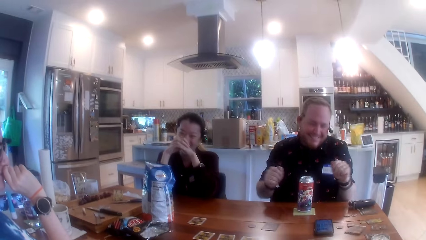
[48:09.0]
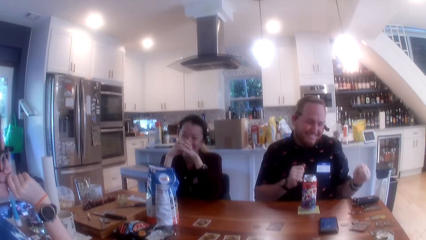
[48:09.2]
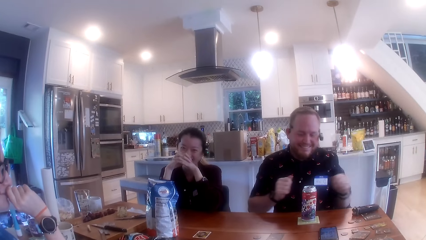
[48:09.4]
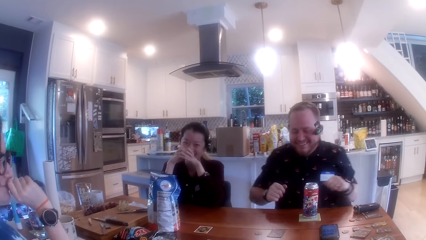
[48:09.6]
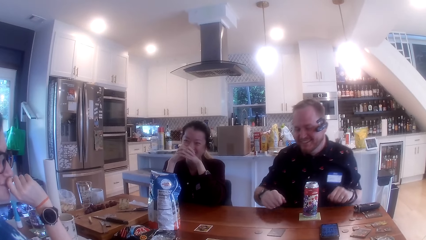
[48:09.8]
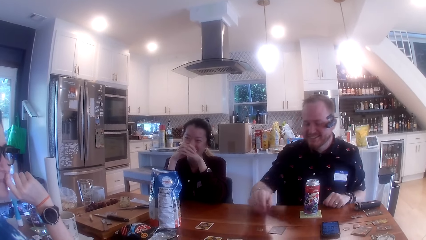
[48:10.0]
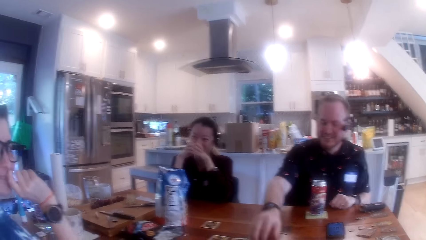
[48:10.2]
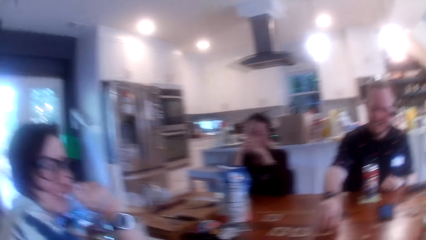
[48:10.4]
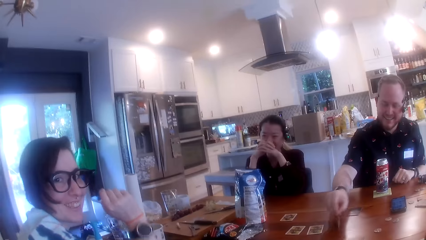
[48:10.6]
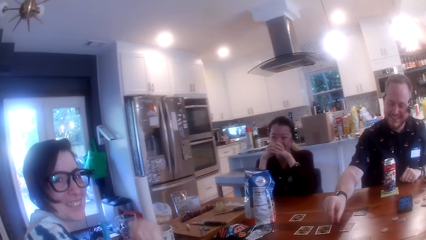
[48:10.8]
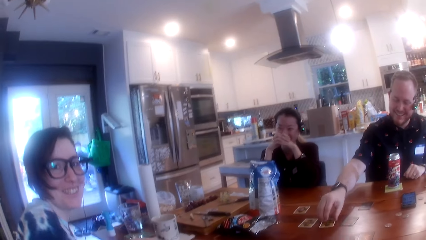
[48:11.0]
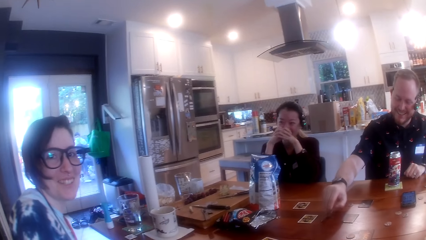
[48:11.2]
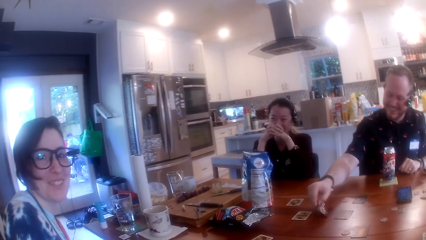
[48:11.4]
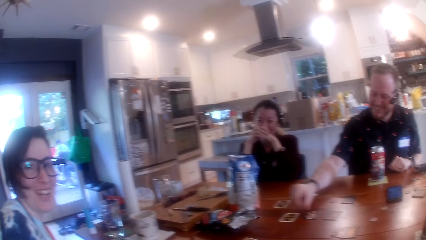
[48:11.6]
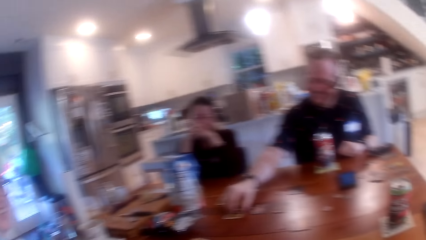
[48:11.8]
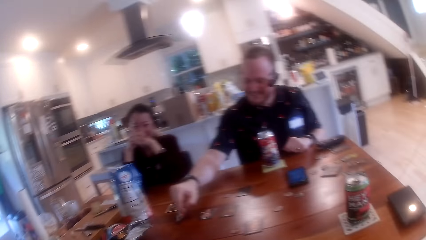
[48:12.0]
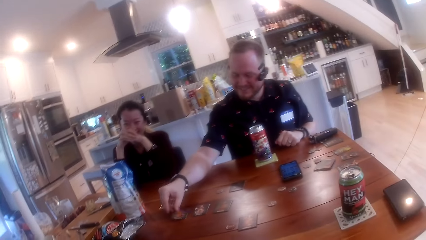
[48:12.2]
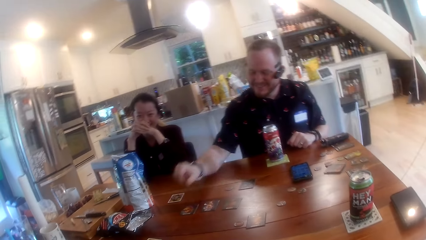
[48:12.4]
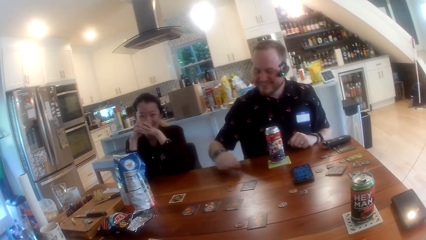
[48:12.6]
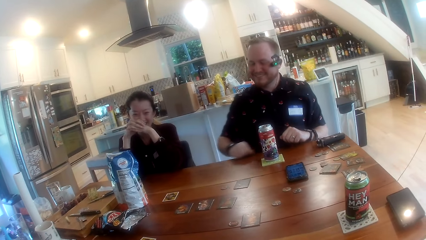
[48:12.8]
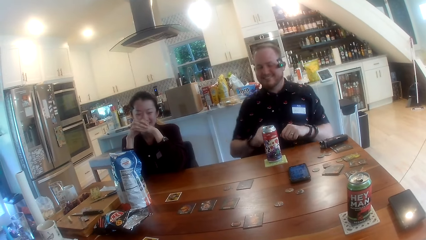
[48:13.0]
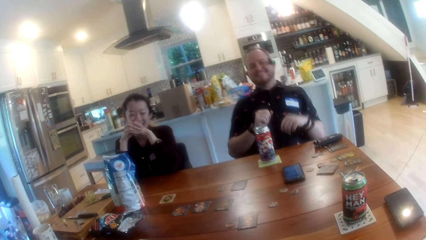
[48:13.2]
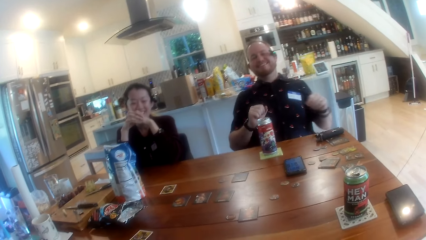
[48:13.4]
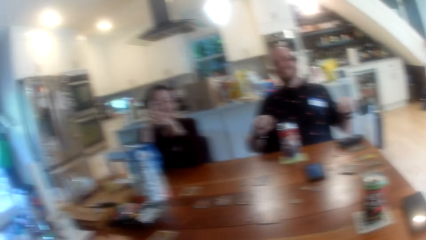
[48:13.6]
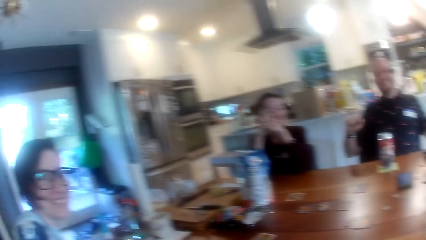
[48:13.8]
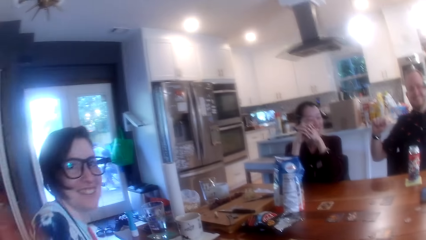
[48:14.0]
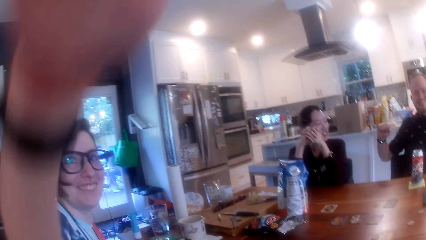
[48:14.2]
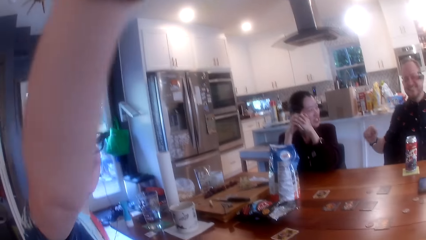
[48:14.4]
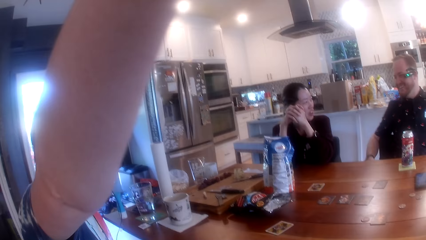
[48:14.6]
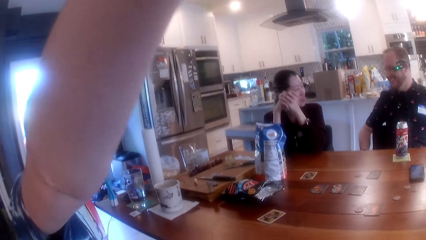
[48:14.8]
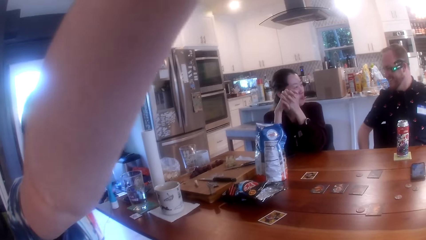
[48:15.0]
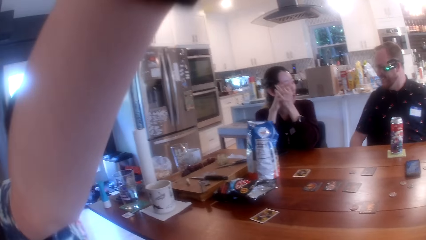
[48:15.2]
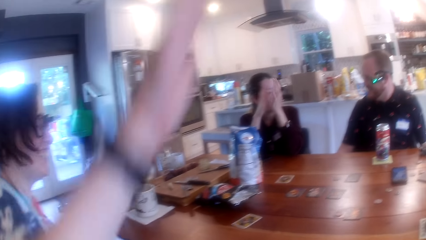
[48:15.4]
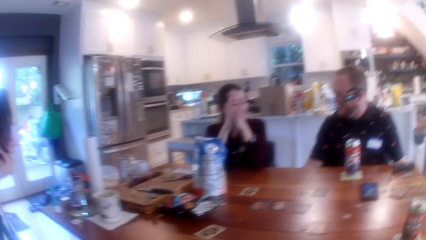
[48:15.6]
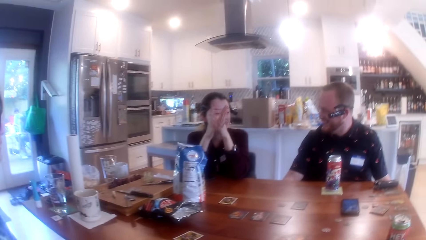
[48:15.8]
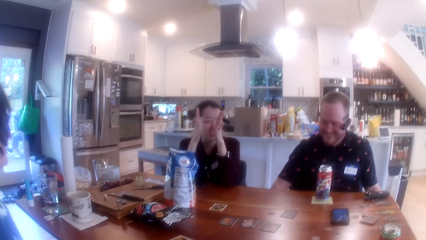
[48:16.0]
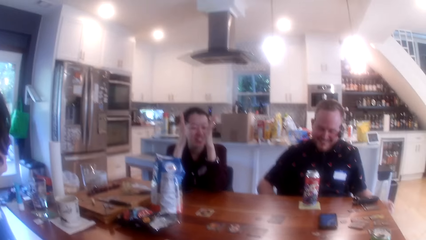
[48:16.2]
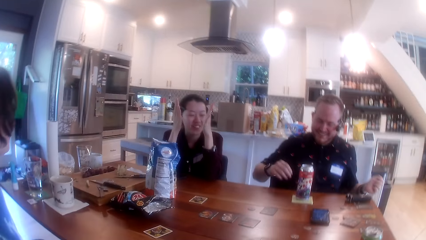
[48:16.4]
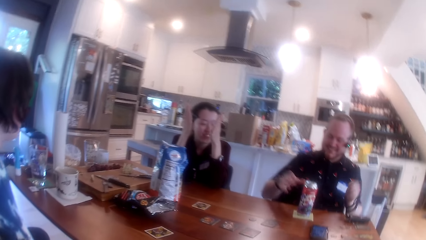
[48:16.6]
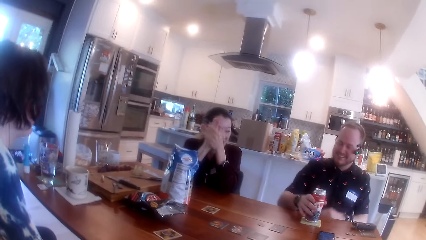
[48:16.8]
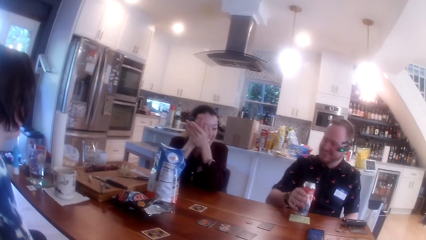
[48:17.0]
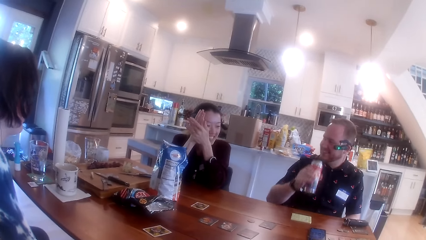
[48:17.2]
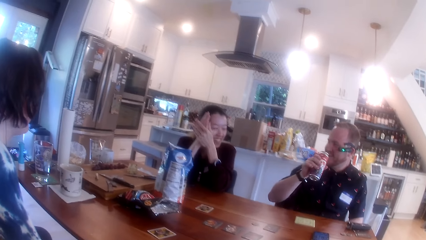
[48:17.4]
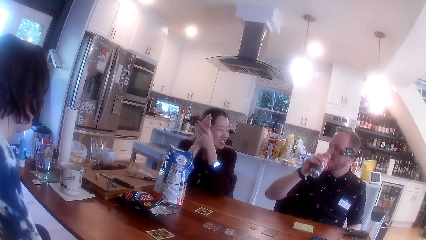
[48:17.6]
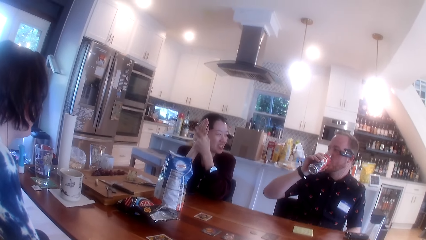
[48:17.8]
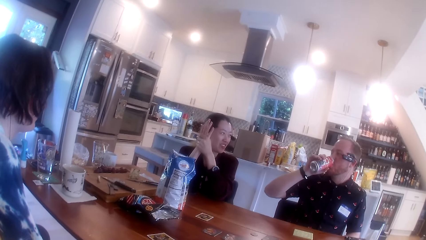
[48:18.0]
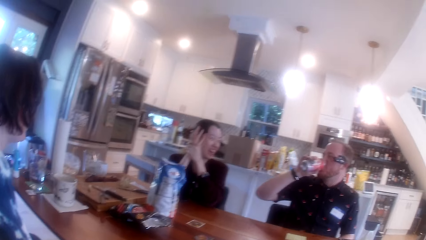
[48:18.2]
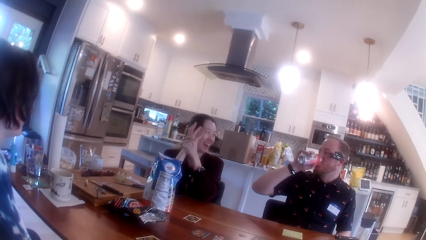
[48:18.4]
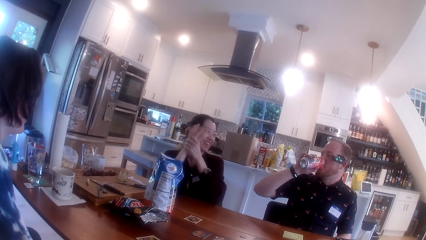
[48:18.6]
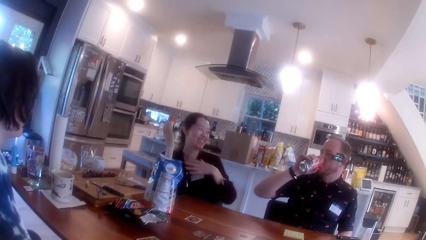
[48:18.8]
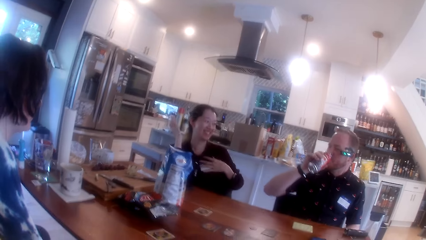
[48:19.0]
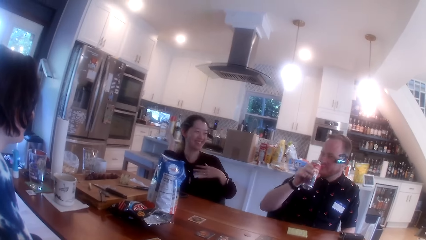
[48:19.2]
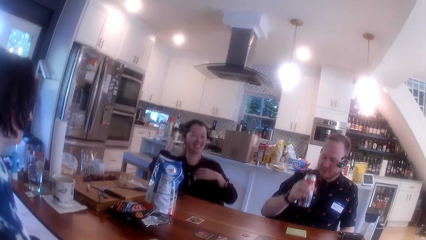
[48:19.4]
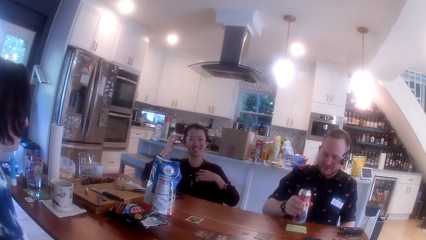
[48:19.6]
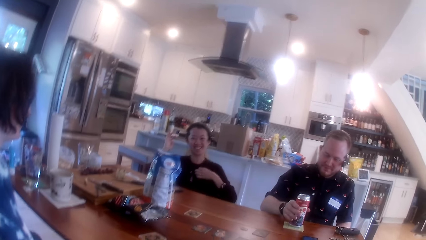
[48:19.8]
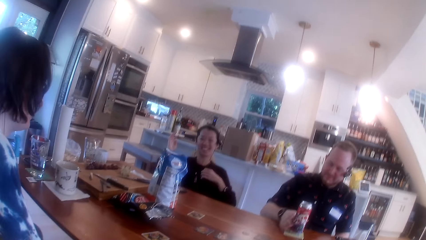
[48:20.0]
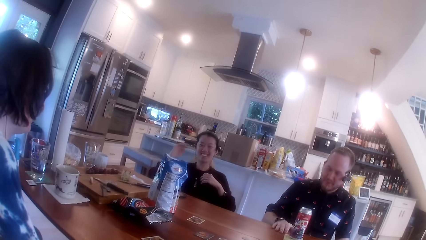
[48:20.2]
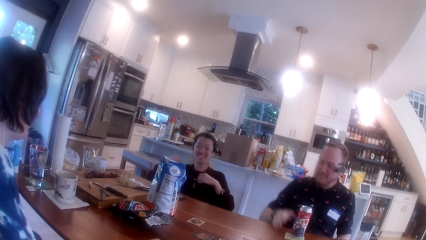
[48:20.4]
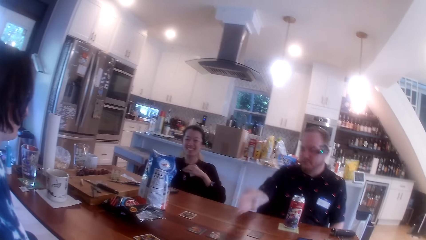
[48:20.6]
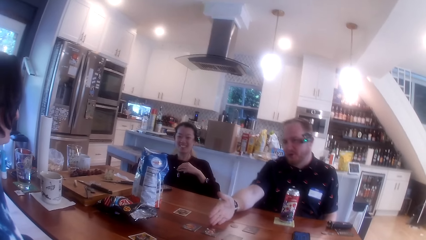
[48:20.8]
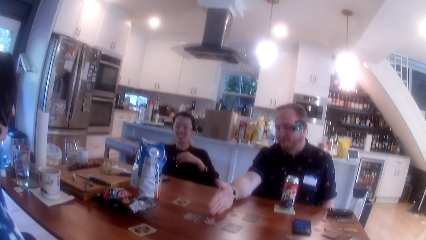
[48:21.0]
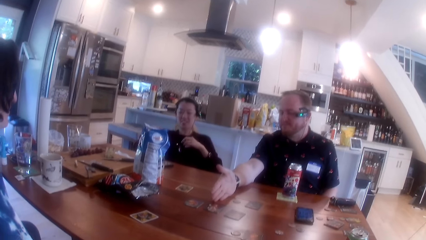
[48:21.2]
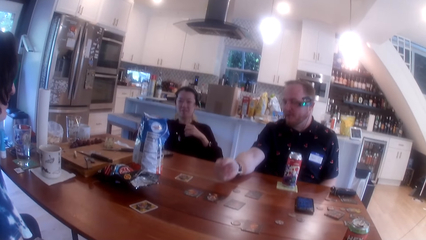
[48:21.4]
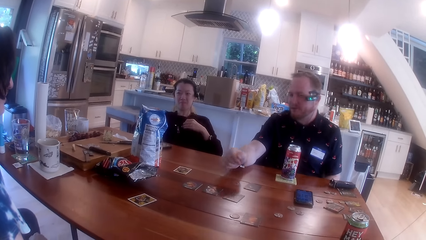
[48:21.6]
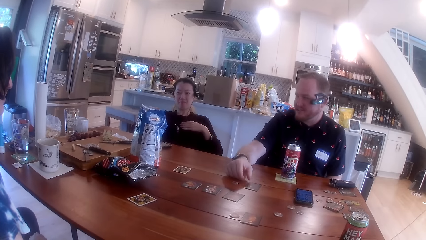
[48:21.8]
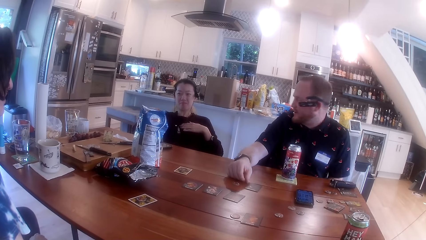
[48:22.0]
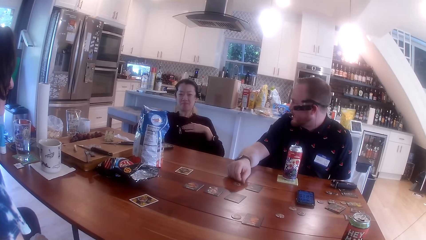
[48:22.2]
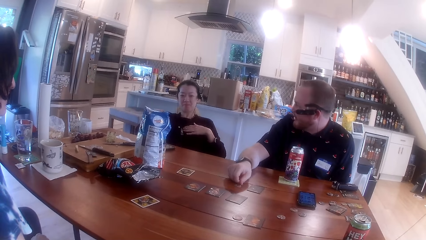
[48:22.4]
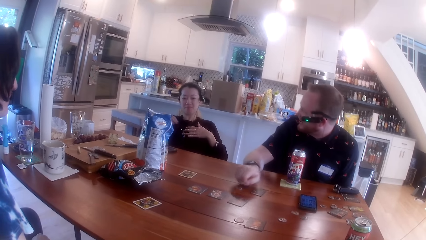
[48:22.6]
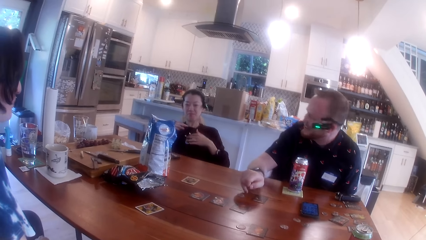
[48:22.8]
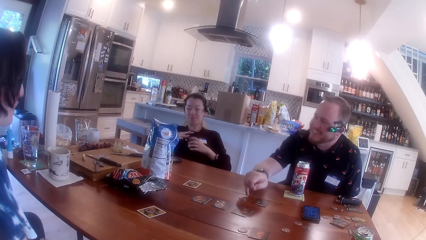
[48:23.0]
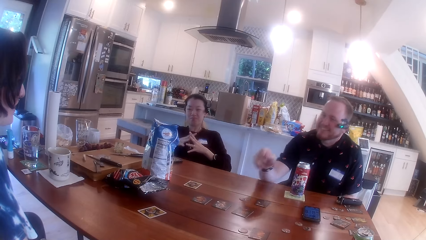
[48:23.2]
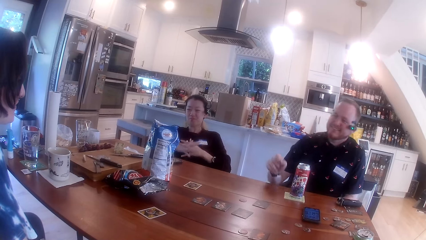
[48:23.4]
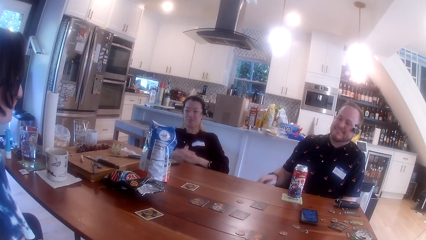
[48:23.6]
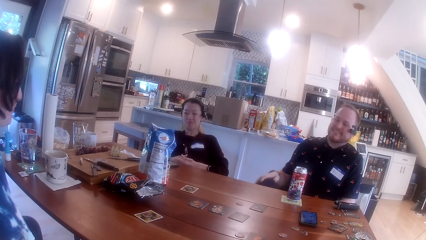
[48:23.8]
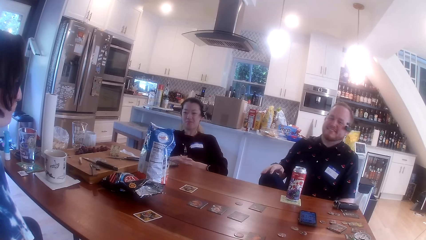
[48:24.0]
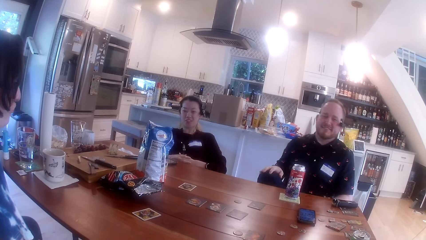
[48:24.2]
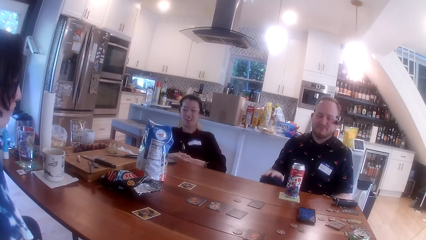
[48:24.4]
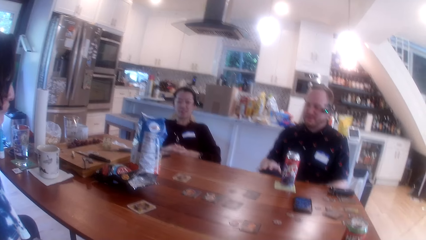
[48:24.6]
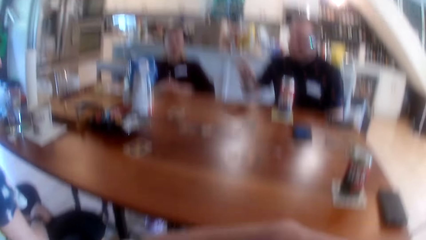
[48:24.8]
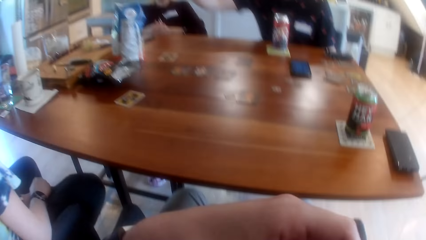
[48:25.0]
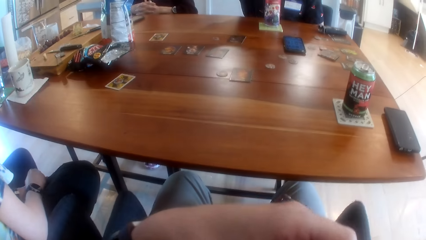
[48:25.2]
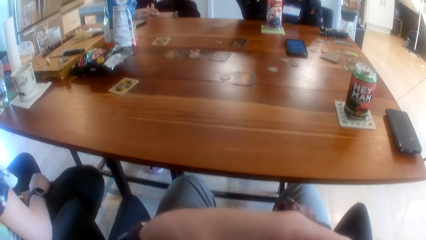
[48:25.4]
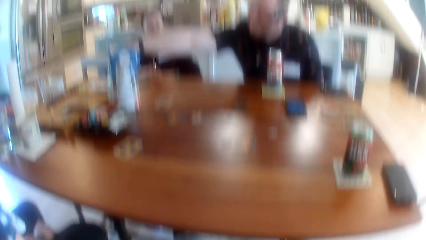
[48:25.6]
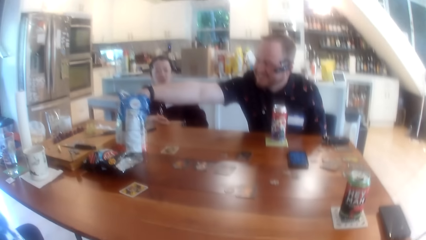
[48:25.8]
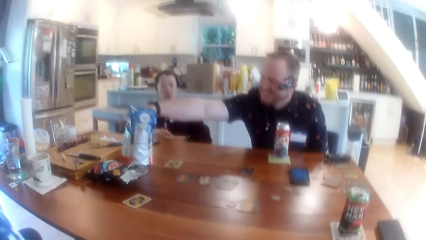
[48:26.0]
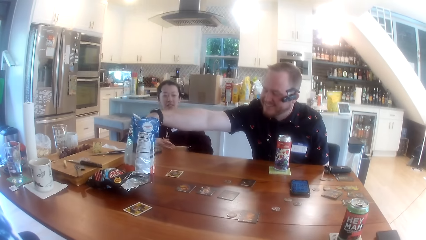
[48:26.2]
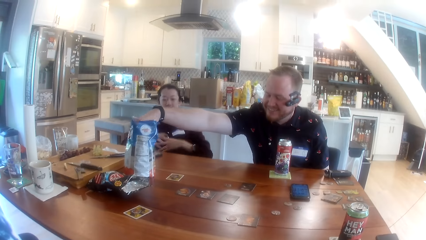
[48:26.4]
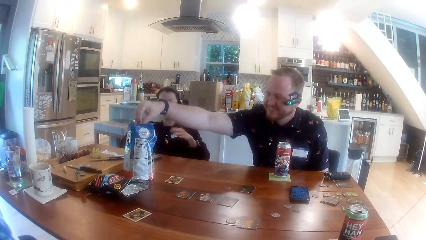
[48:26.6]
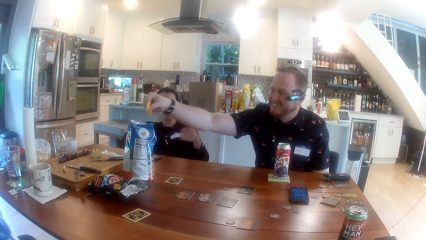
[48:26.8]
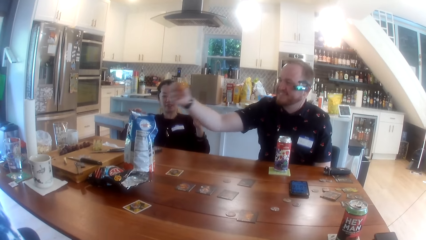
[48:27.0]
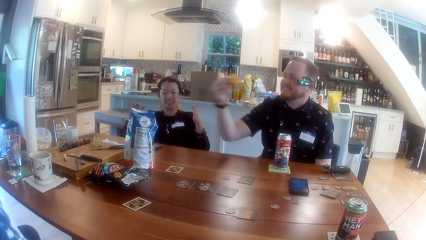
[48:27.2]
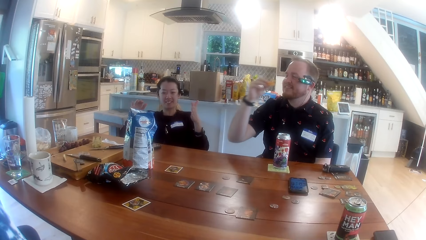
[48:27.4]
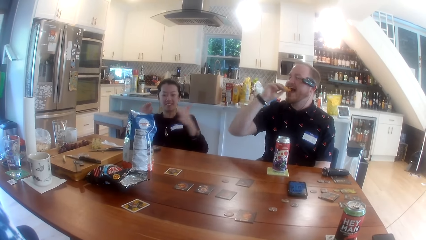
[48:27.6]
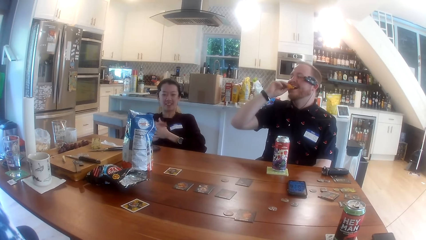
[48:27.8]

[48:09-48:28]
A man turns over the card on the table with his right hand. The camera wearer releases the hand from the table. The man rests in the chair. The camera wearer converses. A woman touches the camera wearer's head with her right hand. A lady raises the hand. Another lady converses. The man picks the juice can or drink on the table with his right hand and drinks juice from the juice can in his right hand. The first lady holds the card on her chest. The man places the drink on the table, points to the center of the table with his right hand, places the hand on the table, and releases the hand from the table. The man picks chips from a chips bag on the table with his right hand, inserts the hand in the packet, and puts the chips in his mouth with his right hand.
